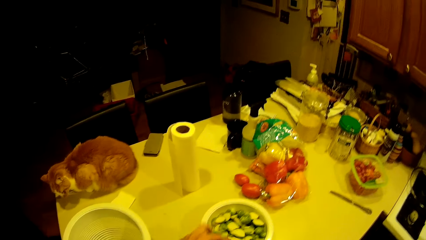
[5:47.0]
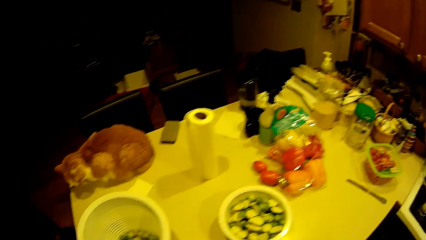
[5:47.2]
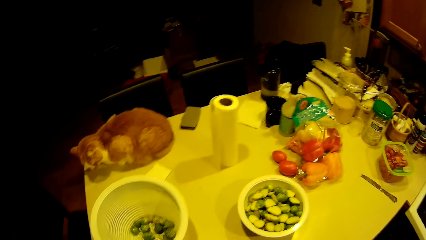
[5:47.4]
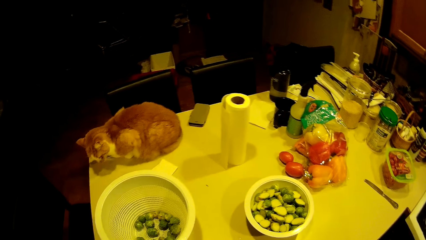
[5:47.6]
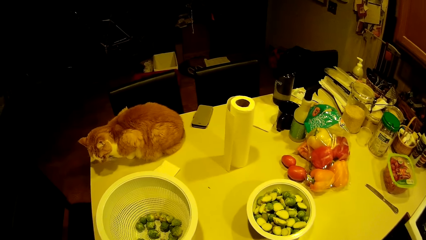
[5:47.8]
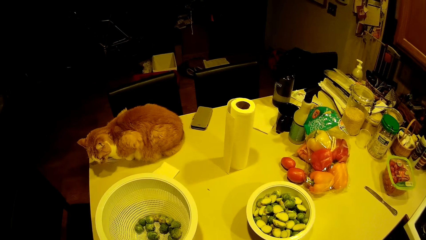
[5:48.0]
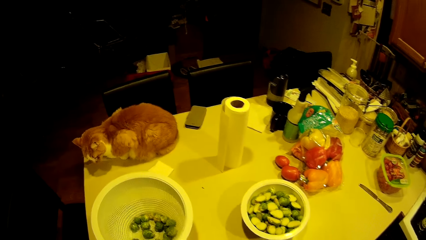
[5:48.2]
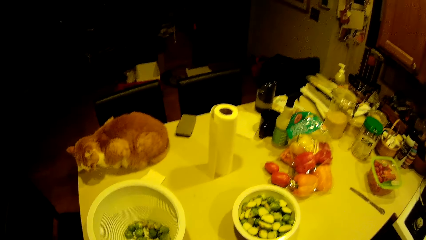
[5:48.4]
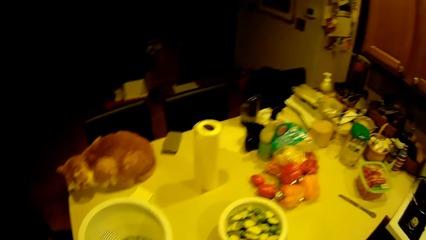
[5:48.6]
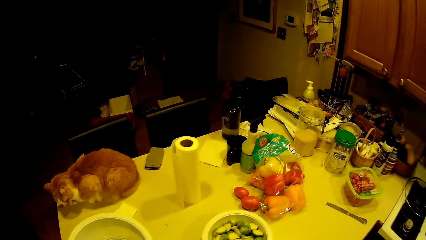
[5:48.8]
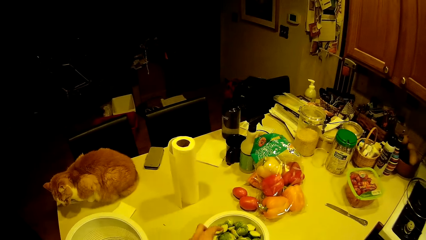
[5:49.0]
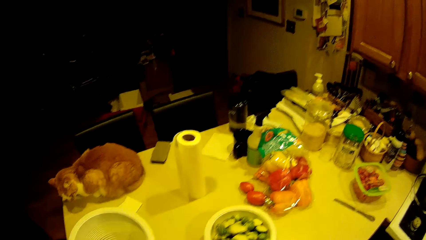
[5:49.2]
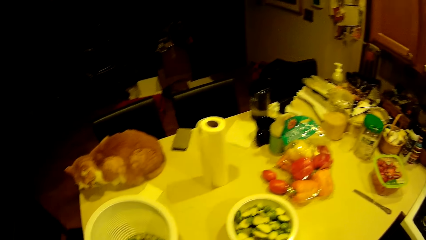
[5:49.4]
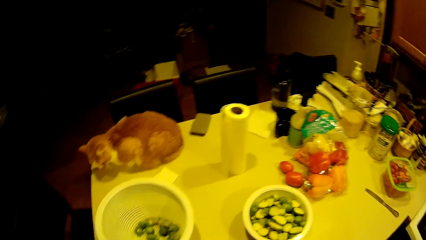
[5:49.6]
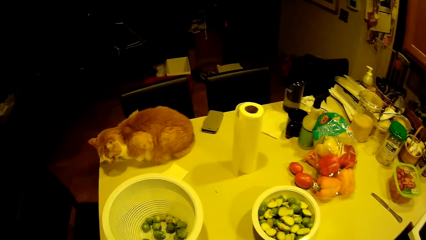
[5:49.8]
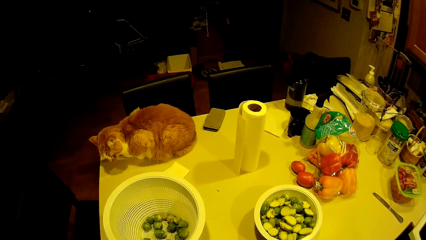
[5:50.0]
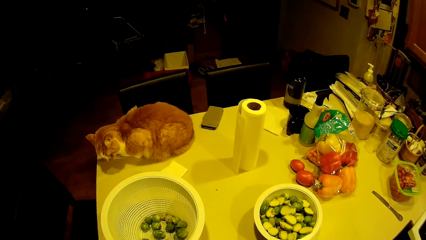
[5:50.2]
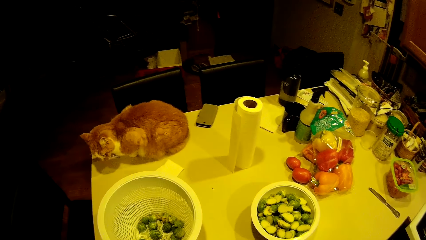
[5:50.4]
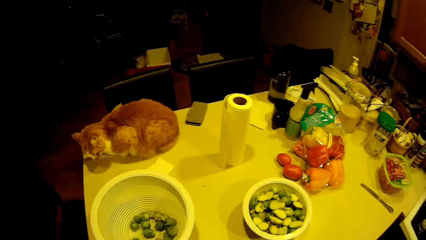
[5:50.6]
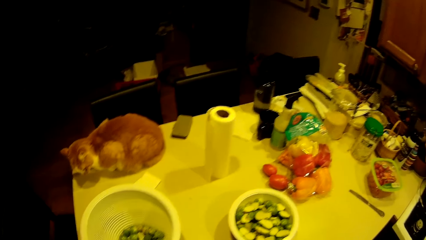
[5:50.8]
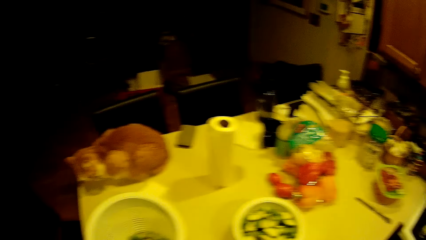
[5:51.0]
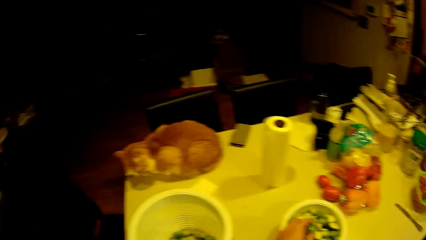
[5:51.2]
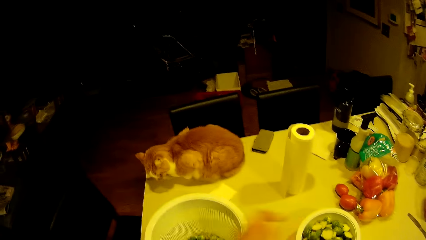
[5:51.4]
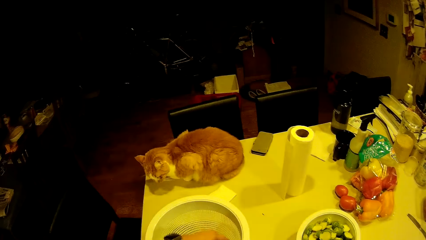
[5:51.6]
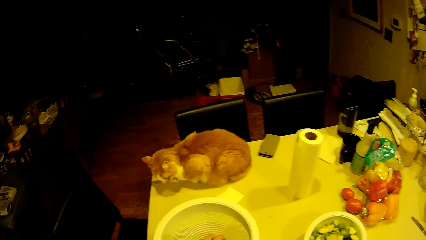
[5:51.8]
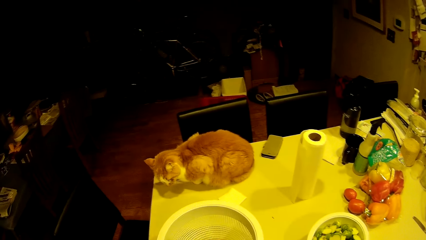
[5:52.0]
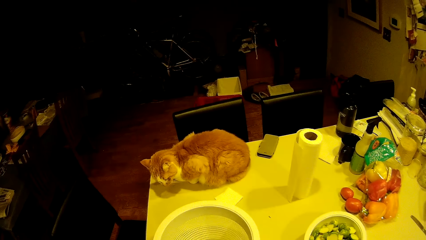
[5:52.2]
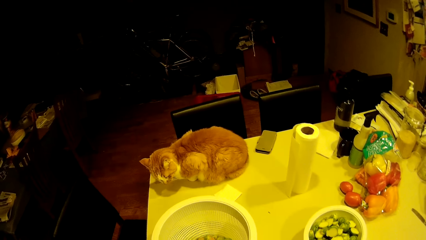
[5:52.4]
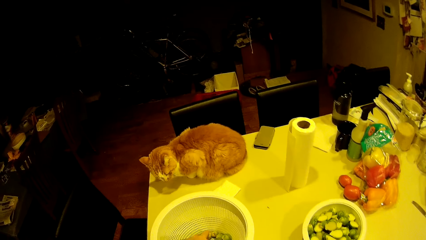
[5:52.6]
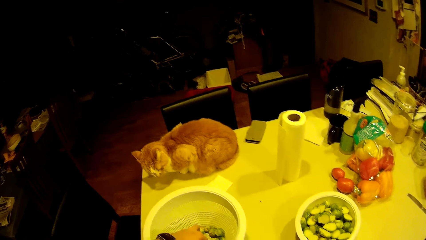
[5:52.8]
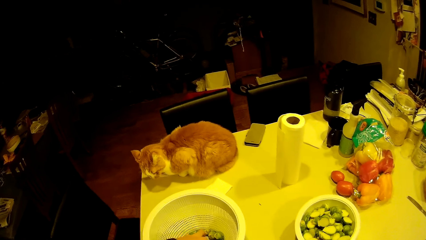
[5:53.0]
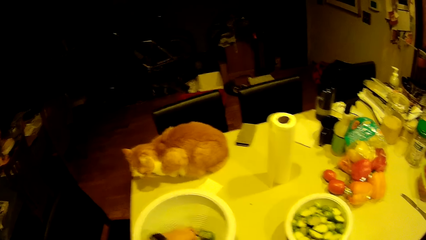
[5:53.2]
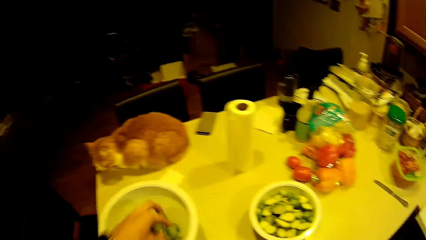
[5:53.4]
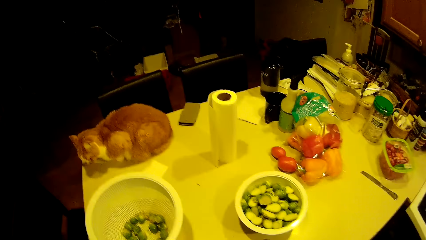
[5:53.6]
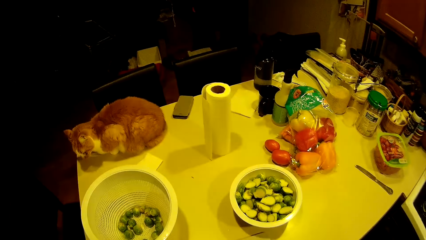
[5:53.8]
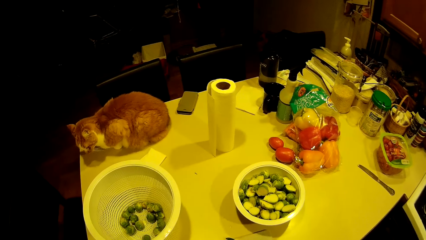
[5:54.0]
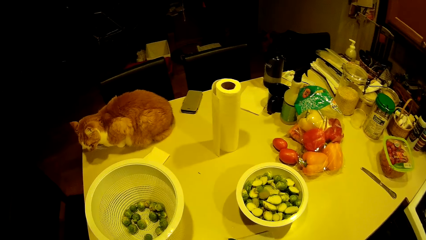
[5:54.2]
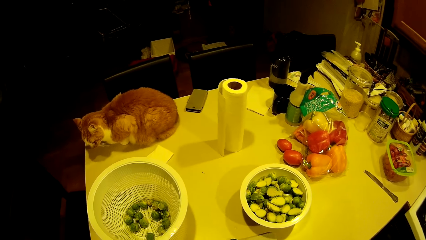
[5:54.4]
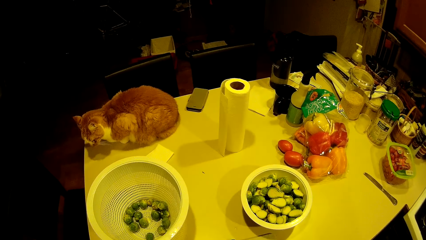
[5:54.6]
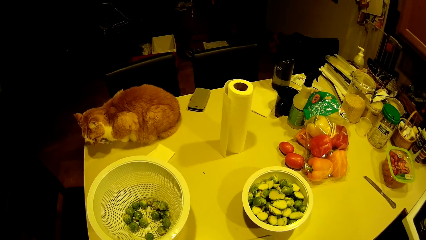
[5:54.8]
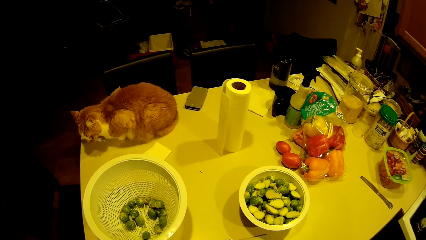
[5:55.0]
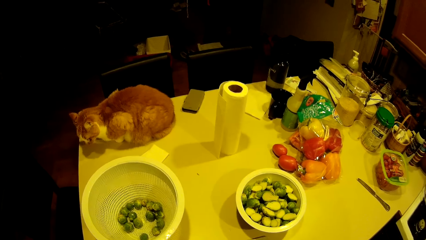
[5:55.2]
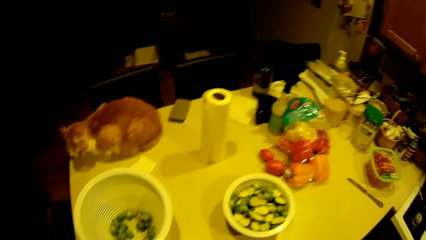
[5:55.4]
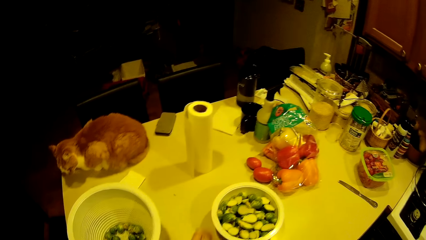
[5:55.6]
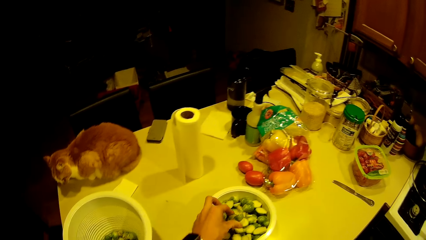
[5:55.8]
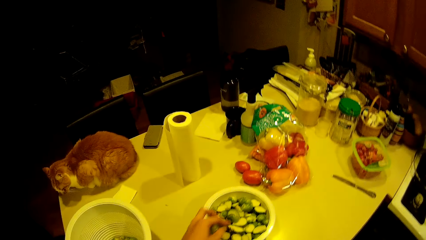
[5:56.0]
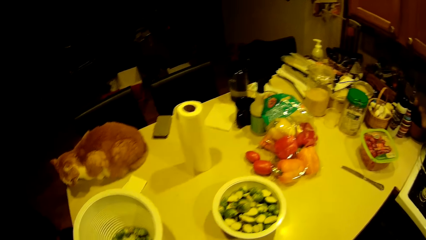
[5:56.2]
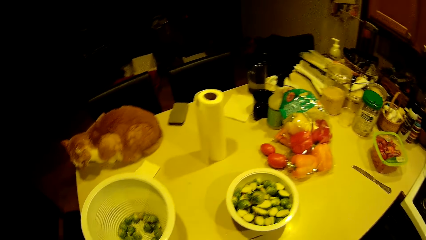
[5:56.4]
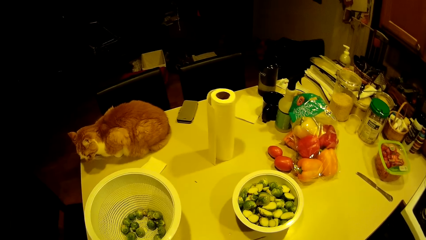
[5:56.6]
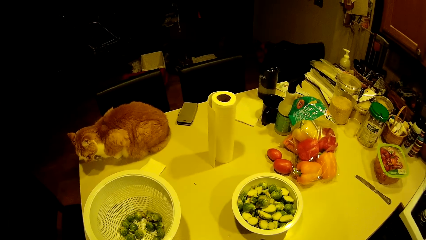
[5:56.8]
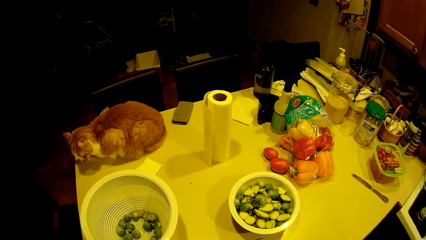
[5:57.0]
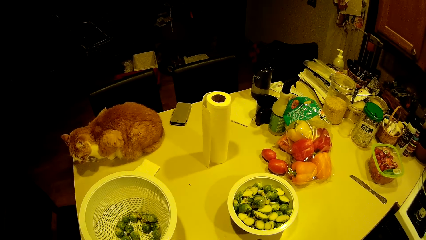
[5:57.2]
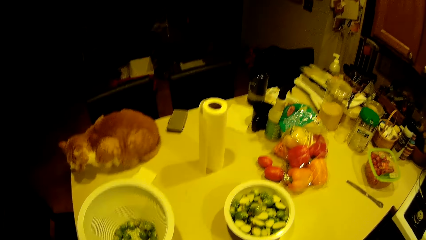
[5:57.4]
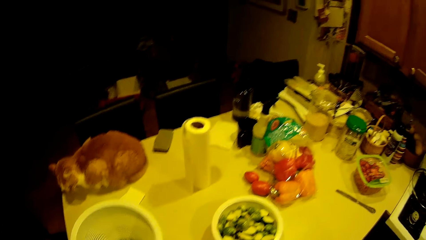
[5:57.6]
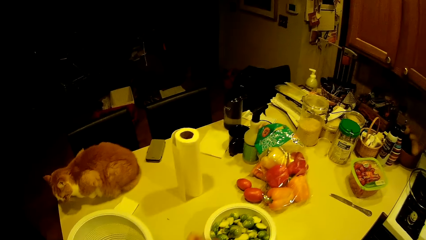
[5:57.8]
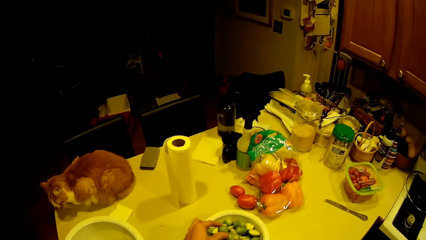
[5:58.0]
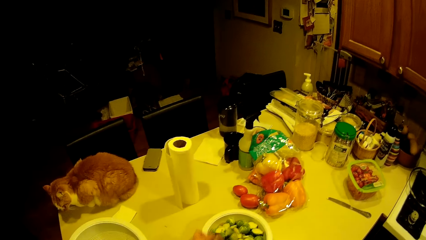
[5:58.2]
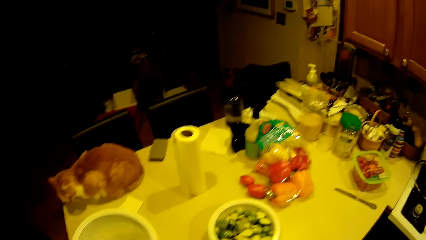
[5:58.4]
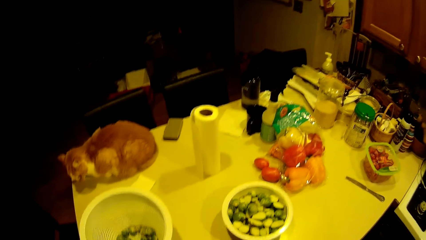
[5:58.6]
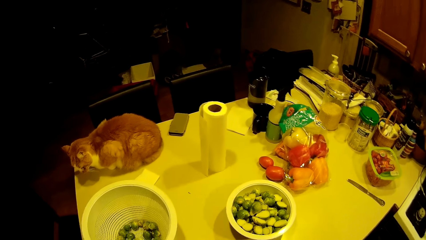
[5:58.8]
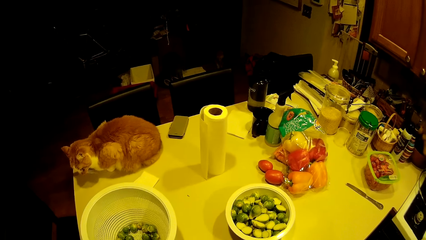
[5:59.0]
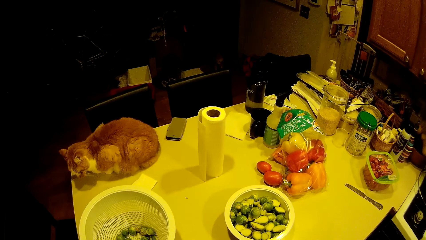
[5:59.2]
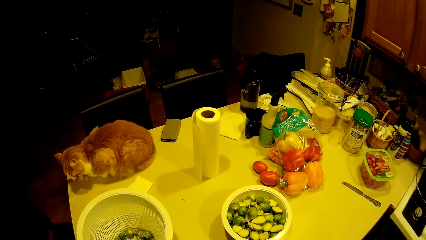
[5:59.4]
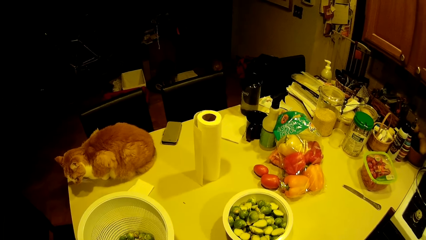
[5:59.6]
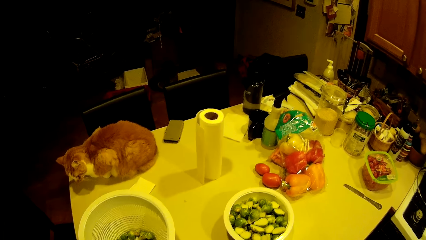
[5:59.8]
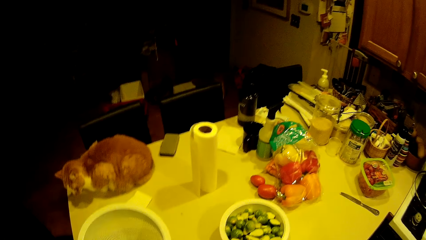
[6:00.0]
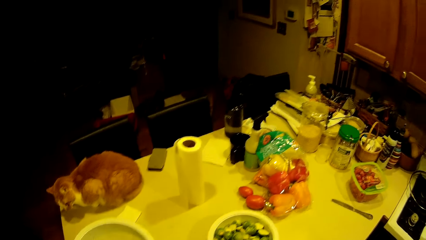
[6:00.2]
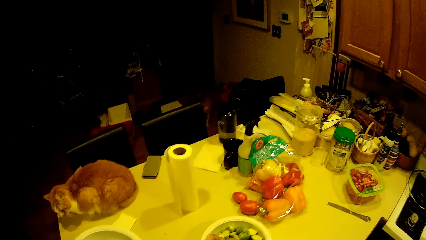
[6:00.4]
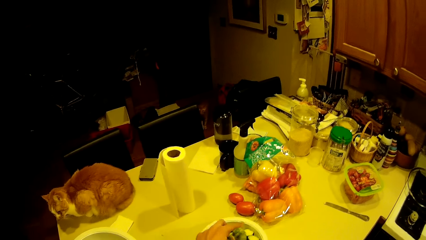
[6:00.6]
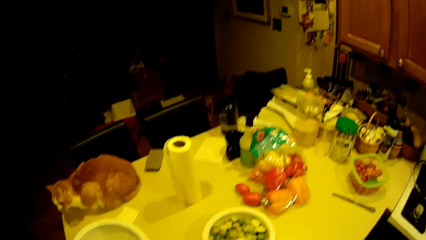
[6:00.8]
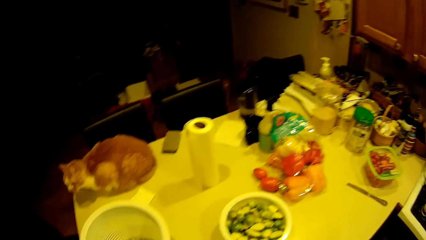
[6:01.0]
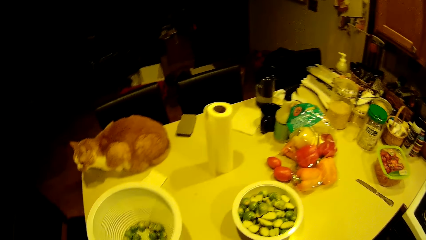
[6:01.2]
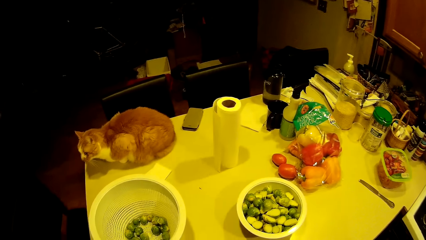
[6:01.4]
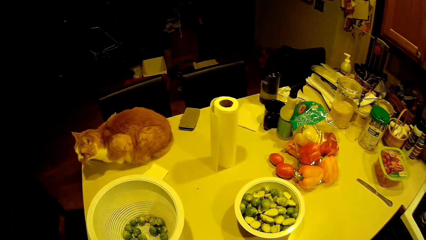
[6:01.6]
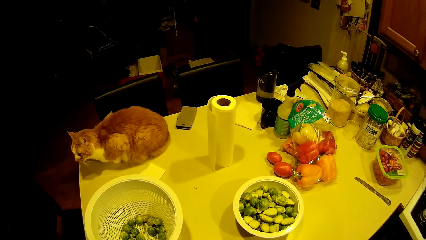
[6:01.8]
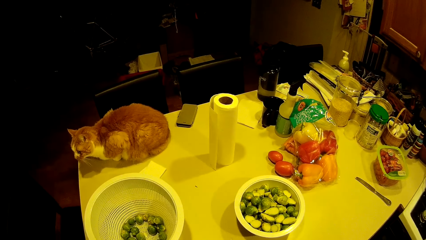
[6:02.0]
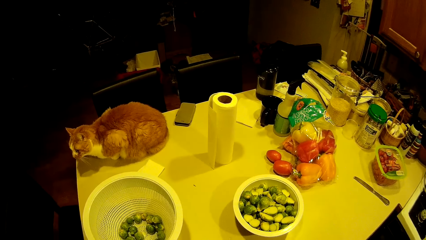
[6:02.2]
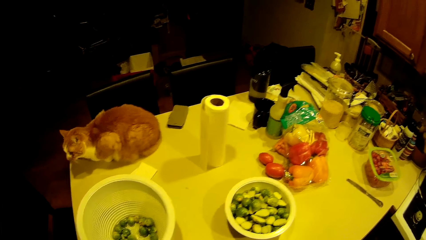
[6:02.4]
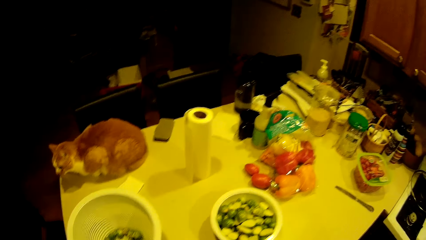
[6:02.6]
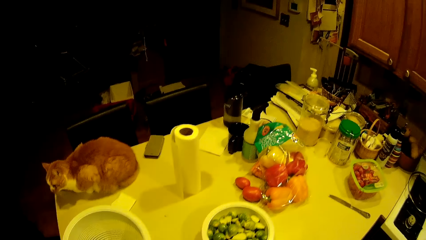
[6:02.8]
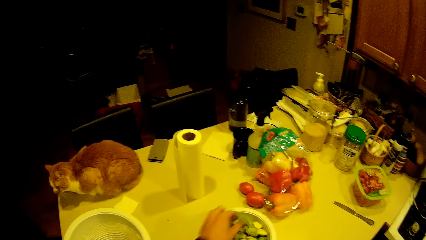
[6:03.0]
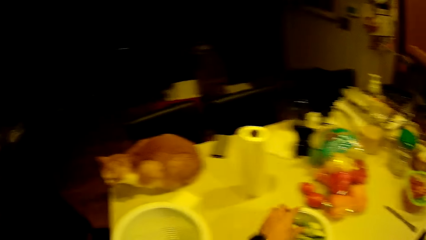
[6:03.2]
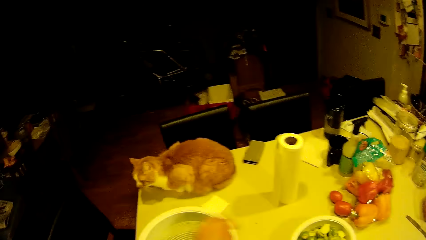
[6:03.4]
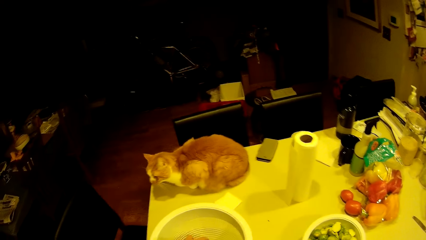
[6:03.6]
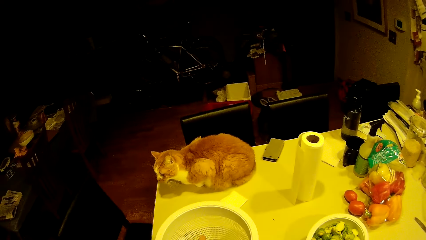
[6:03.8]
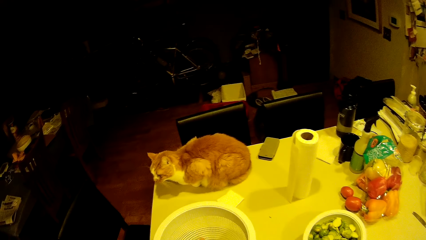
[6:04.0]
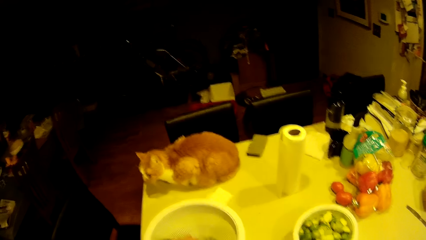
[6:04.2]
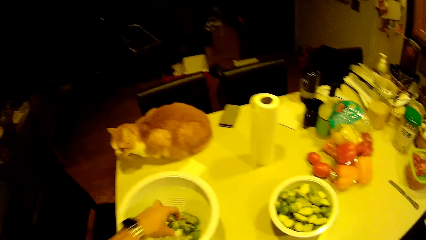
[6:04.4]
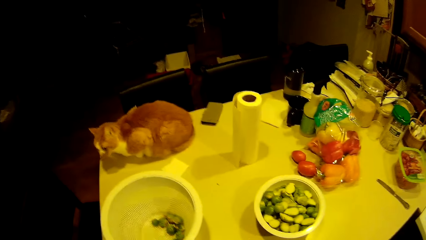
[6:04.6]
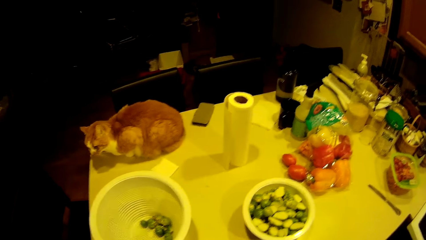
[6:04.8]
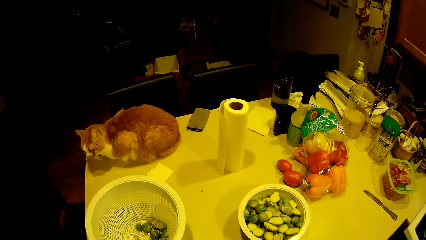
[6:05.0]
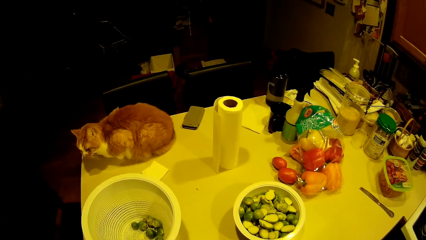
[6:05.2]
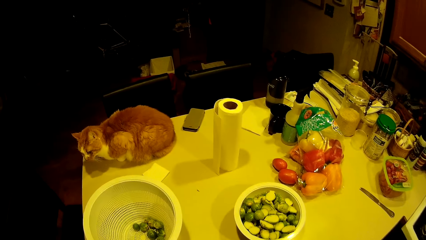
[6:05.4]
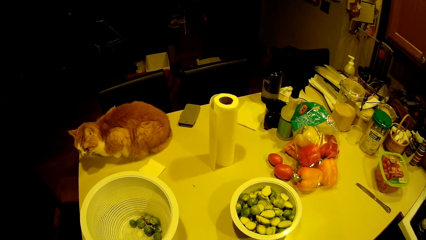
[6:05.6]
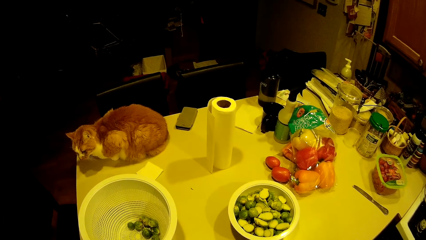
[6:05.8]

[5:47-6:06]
The camera wearer takes the green pea from the filter on the worktop with the left hand. They put the green pea in the bowl on the worktop. They take the green peas from the filter on the worktop with the left hand. They put the green pea in the bowl on the worktop. They put the green pea in the bowl on the worktop repeatedly. They take the green peas from the filter on the worktop with the left hand.
